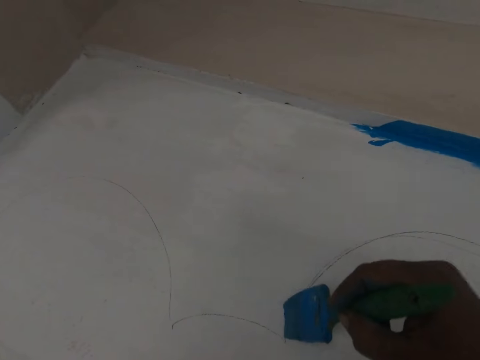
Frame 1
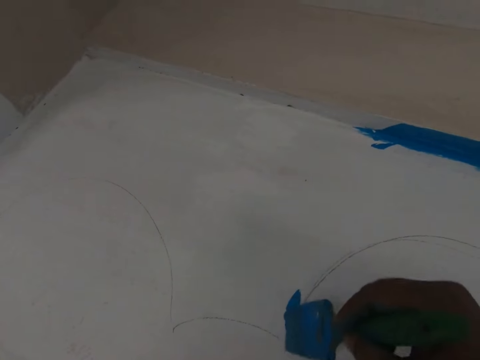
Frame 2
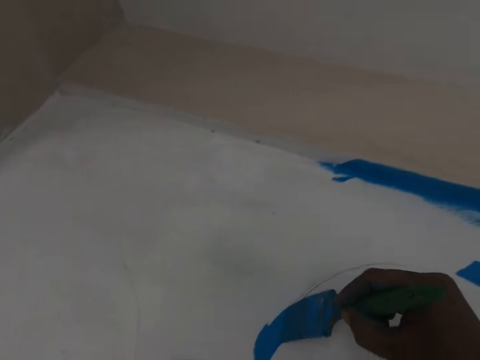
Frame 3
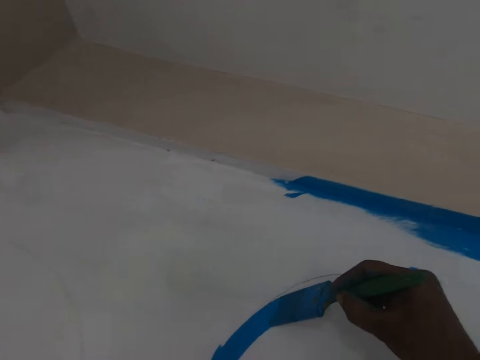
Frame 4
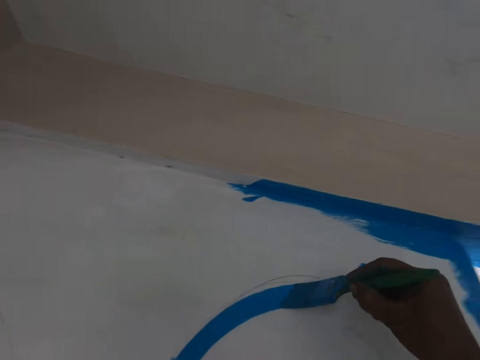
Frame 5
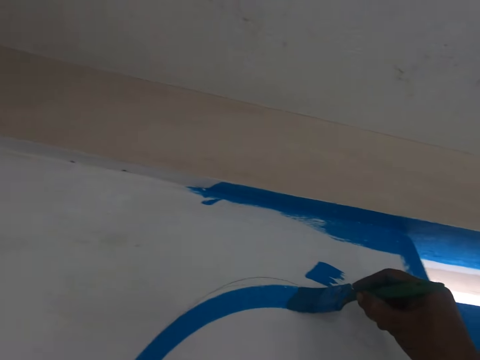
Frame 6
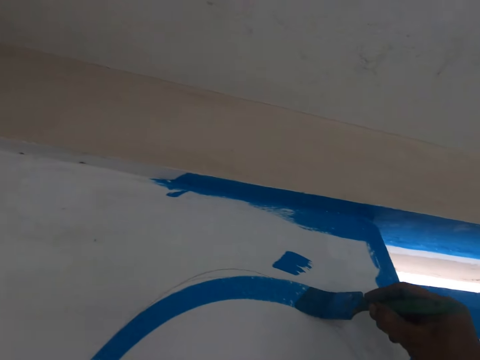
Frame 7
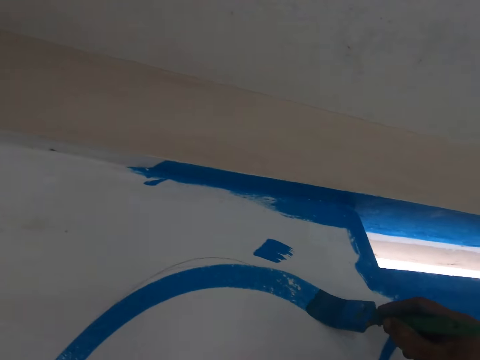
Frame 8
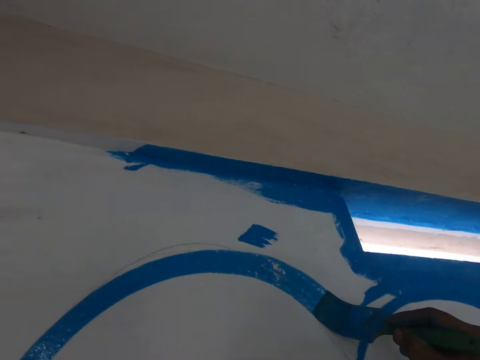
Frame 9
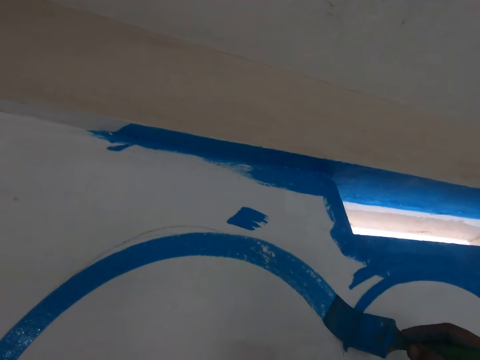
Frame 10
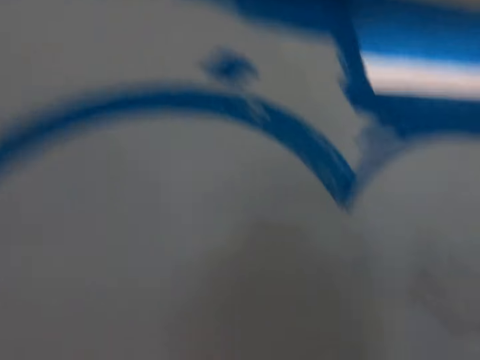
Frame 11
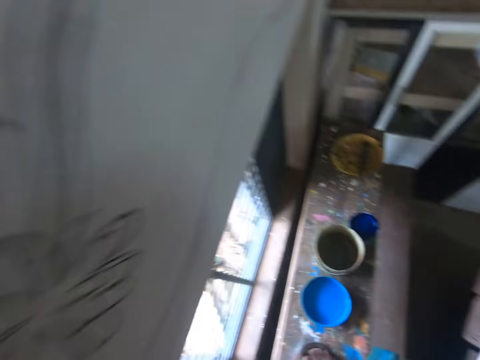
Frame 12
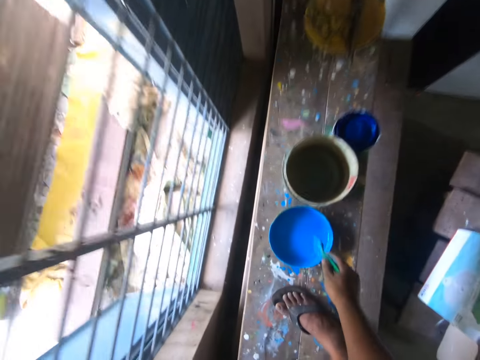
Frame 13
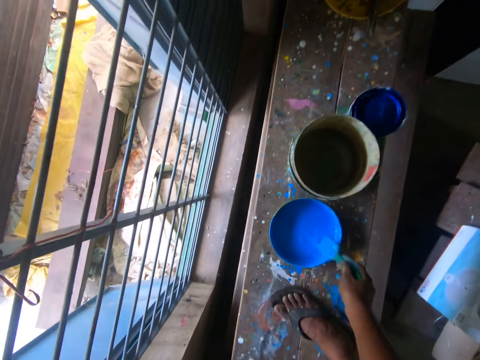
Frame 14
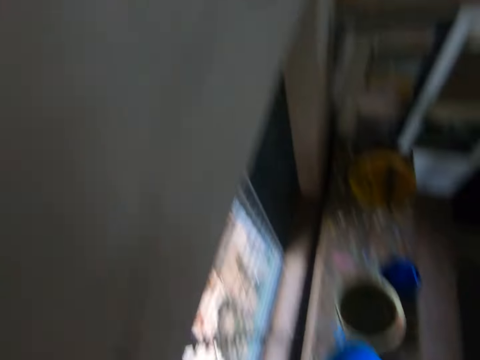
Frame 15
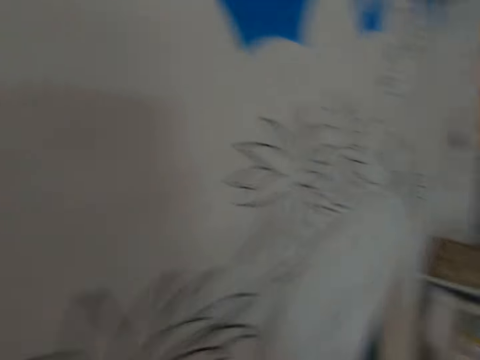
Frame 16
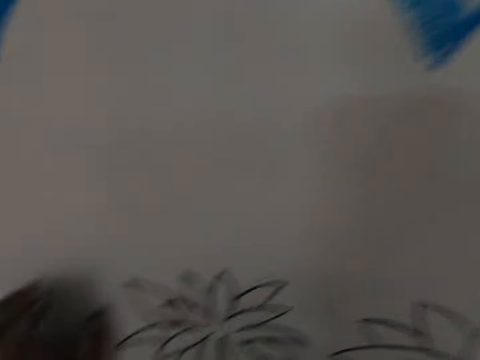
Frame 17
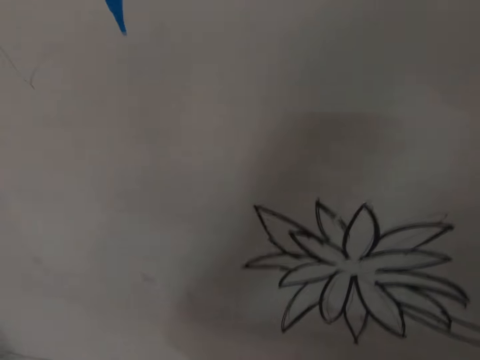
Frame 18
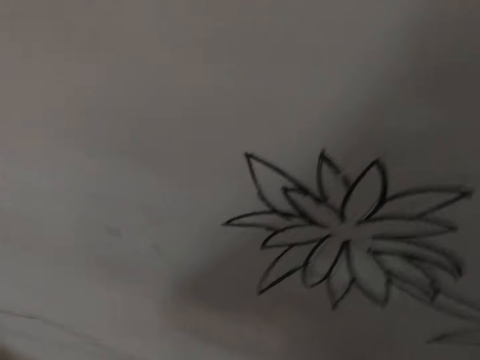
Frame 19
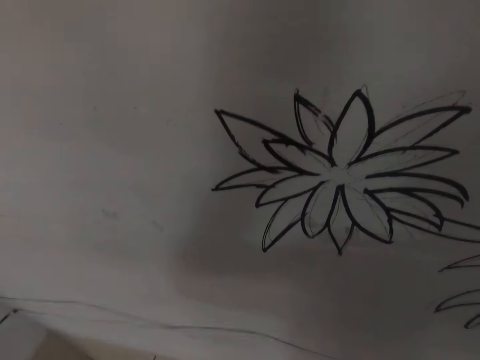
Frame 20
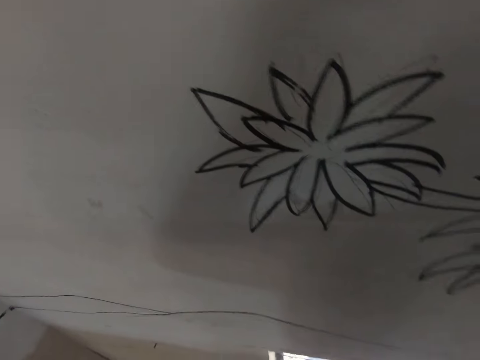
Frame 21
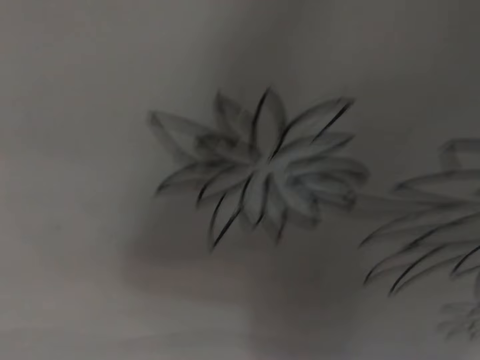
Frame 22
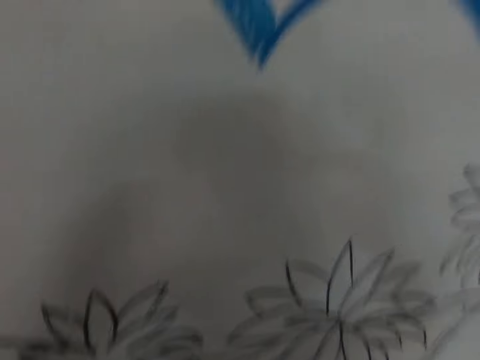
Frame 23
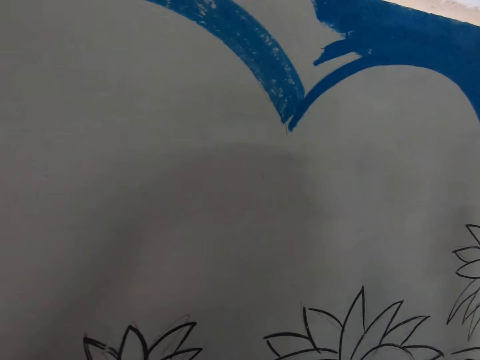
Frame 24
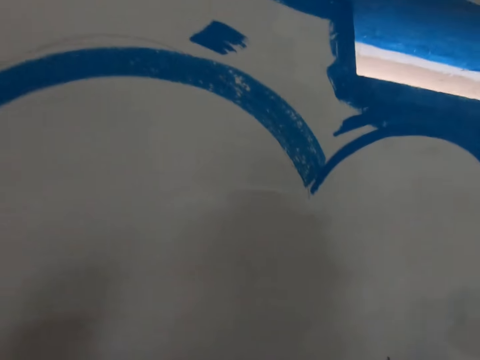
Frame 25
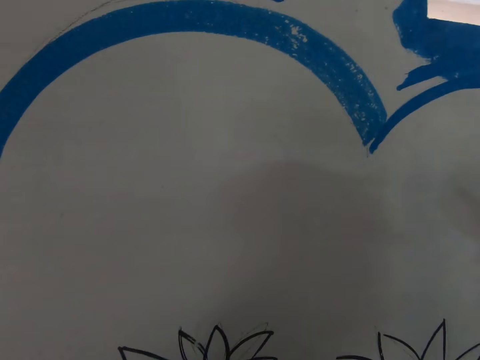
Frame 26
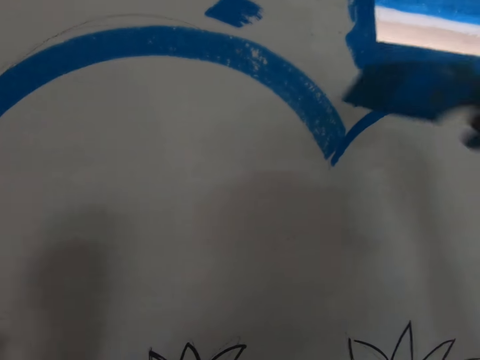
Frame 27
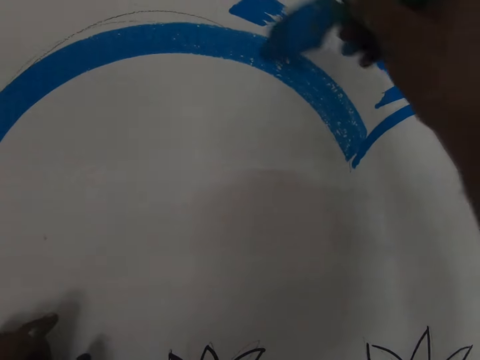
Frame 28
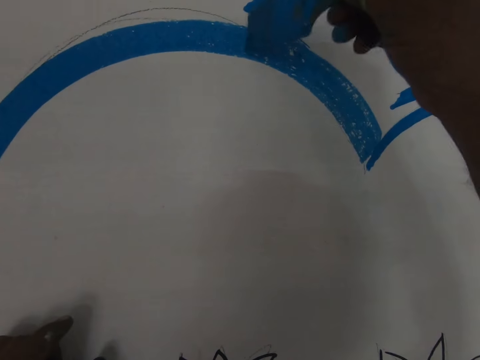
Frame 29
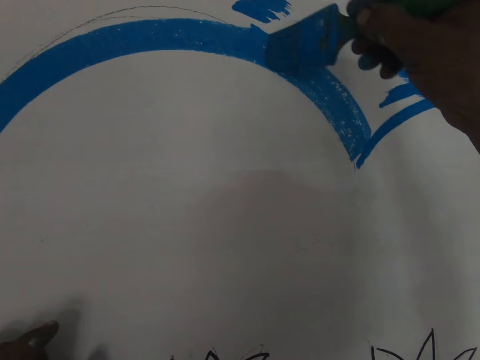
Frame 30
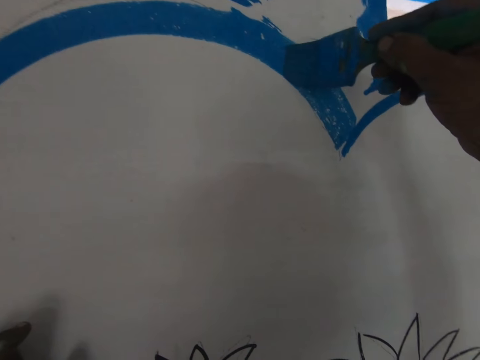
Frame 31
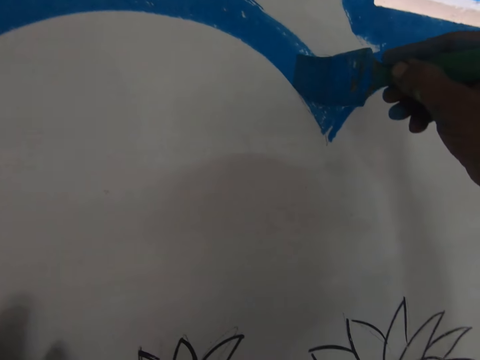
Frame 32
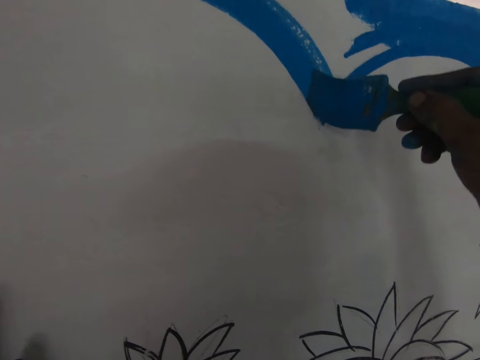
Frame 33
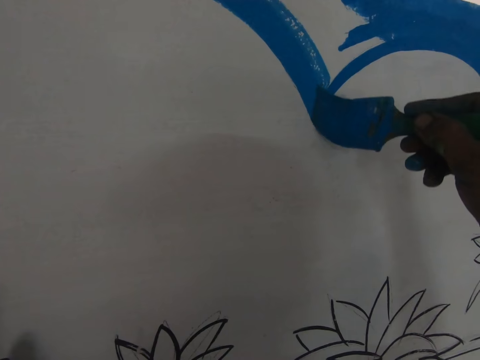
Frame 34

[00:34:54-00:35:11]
The camera wearer dips the brush in the paint. They adjust the camera. They paint the wall.

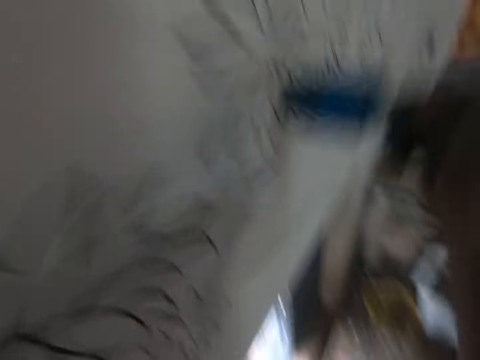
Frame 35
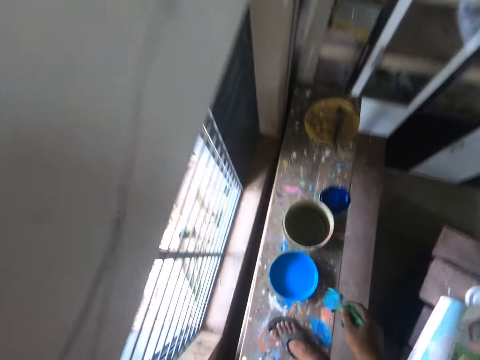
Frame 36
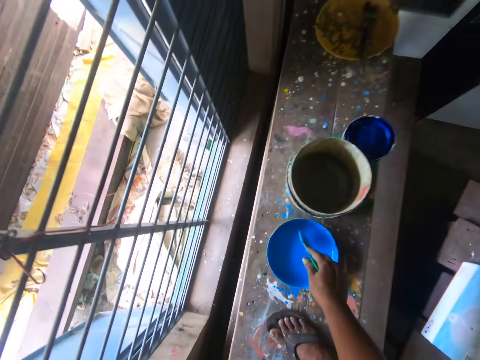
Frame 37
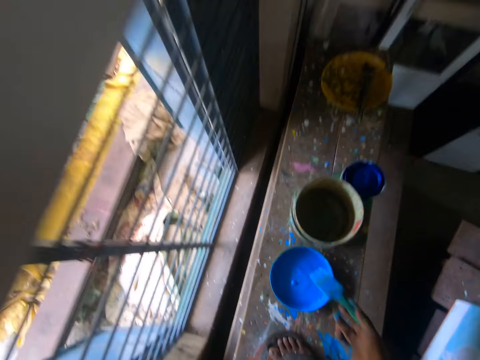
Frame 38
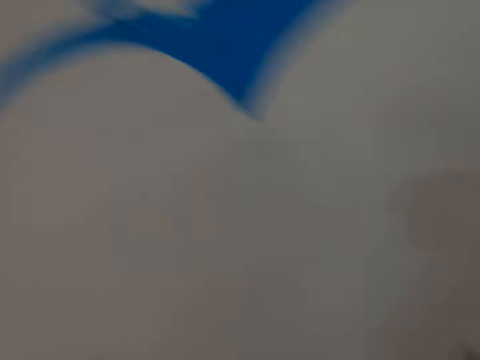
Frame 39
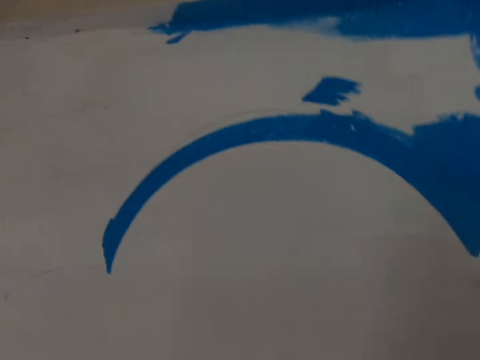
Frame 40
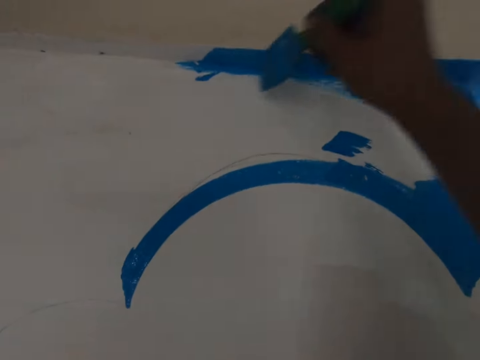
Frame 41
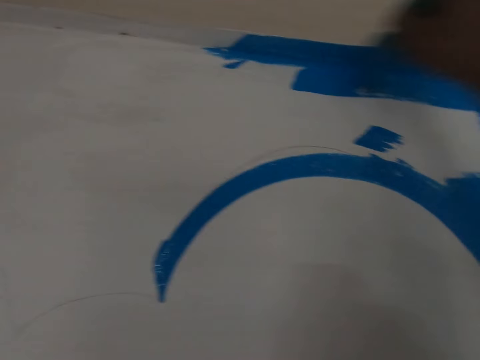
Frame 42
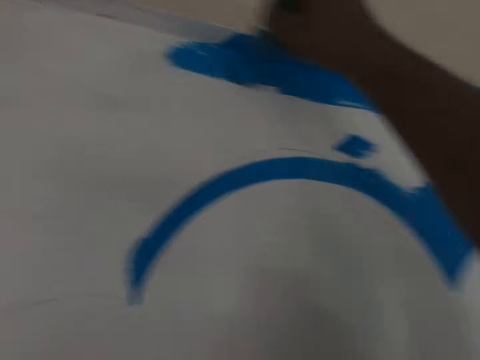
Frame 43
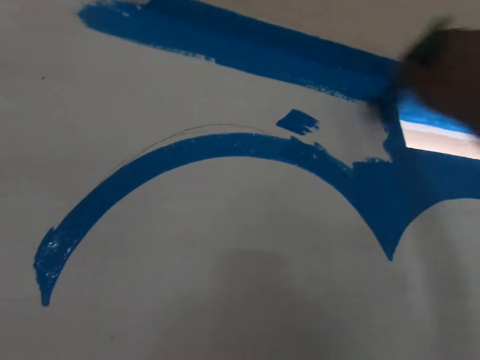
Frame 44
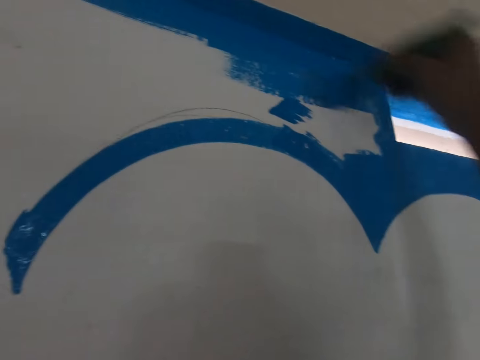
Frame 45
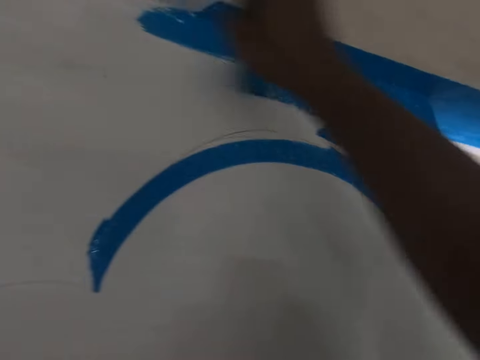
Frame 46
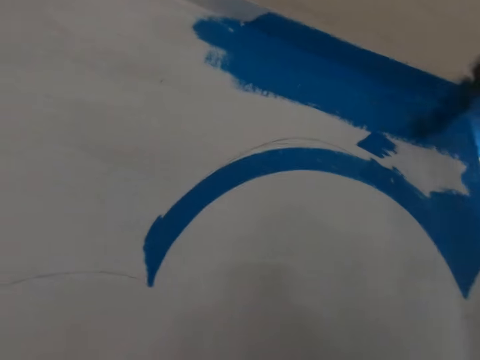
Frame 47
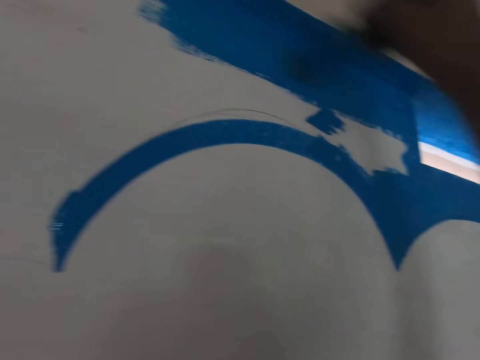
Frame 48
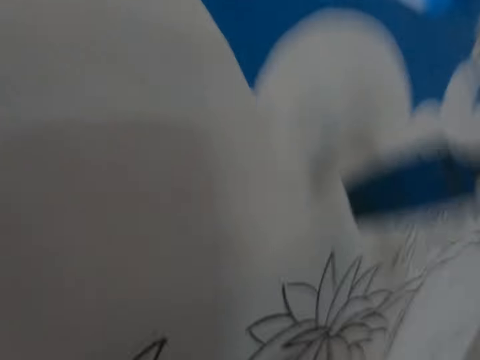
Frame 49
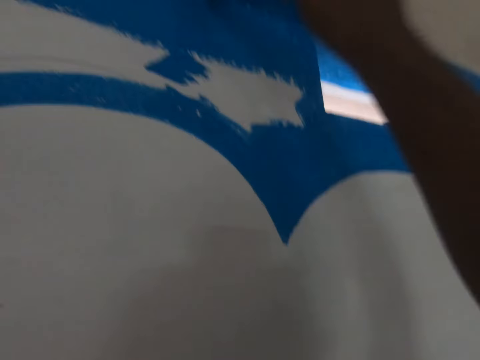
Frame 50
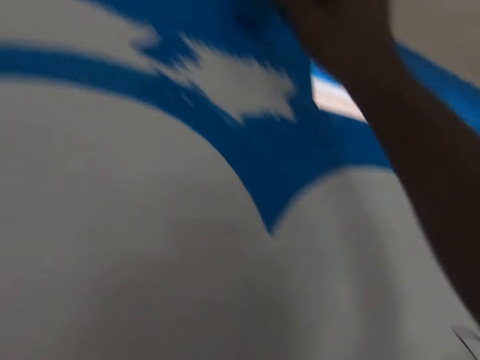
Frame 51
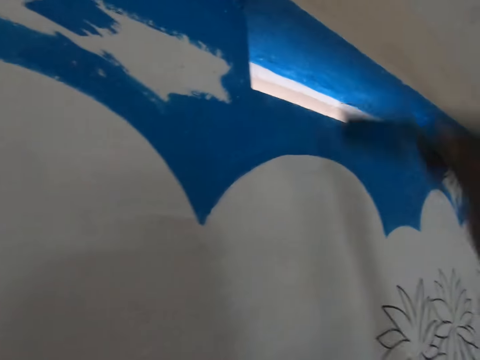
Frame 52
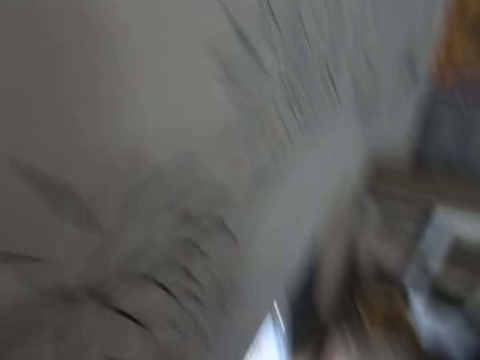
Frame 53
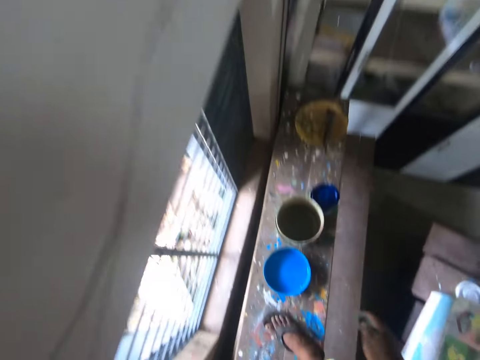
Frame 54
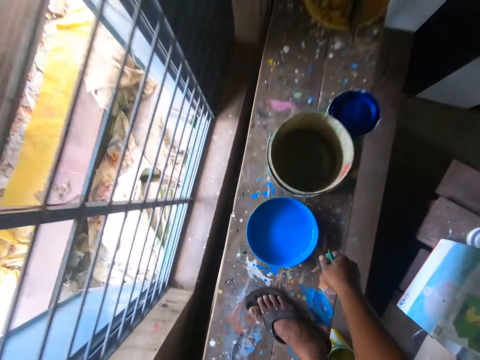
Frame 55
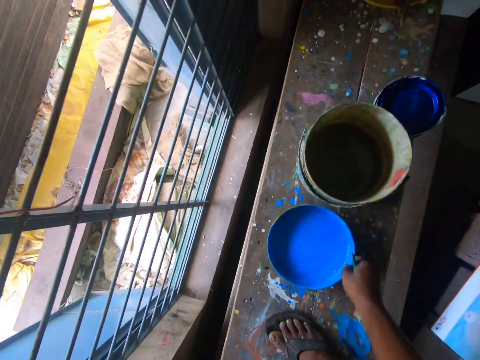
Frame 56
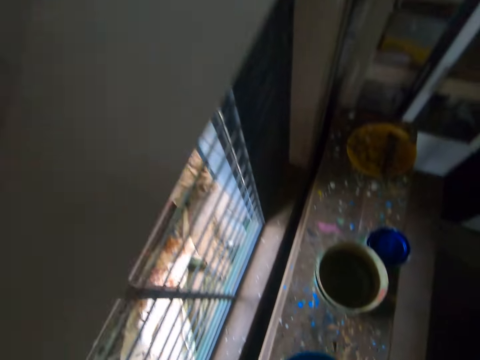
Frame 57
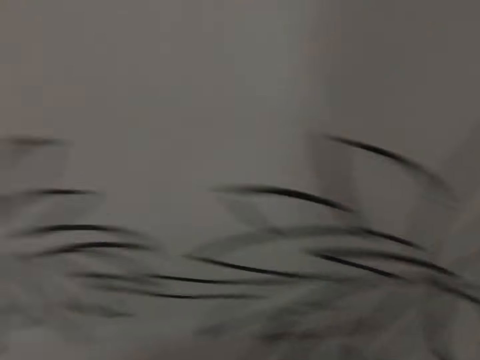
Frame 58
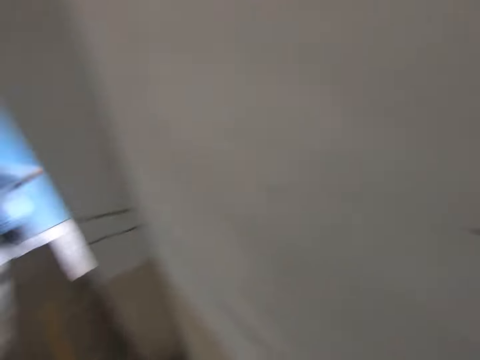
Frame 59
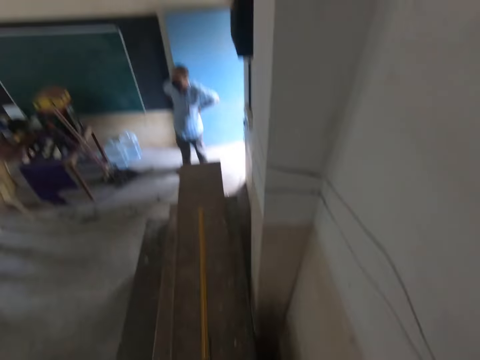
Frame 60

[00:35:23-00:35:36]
The camera wearer dips the brush in the paint. They paint the wall. They carry the paint and pick up the paint basin.
